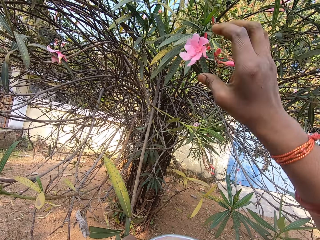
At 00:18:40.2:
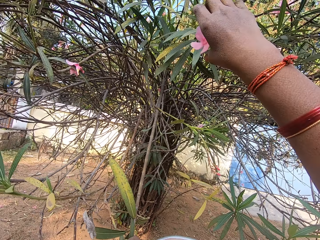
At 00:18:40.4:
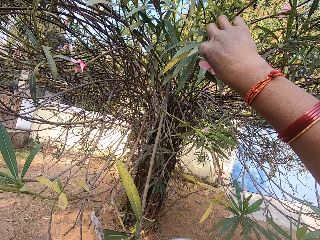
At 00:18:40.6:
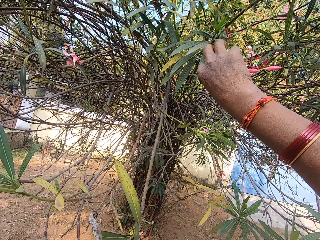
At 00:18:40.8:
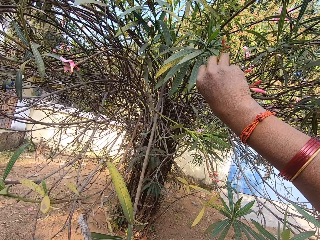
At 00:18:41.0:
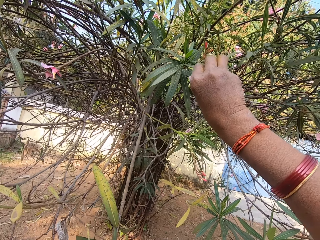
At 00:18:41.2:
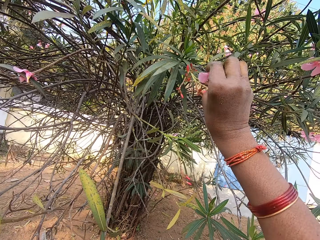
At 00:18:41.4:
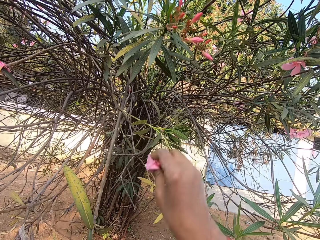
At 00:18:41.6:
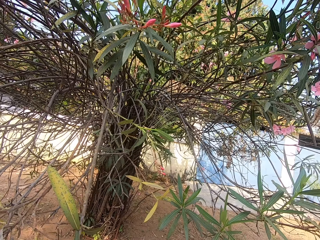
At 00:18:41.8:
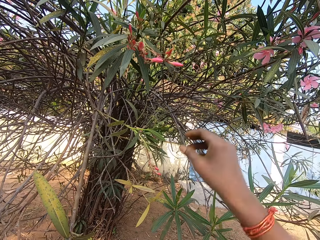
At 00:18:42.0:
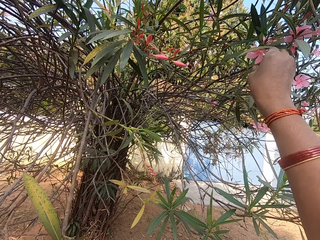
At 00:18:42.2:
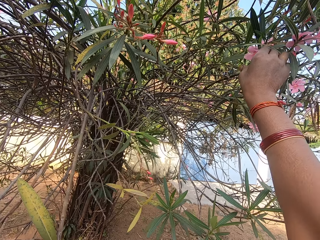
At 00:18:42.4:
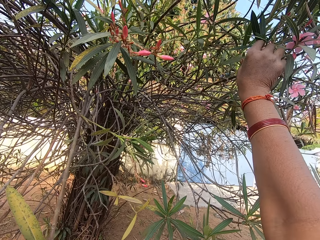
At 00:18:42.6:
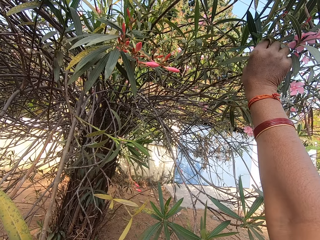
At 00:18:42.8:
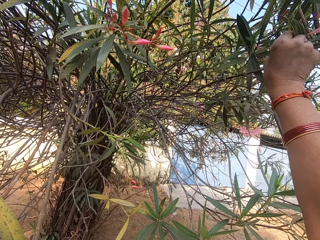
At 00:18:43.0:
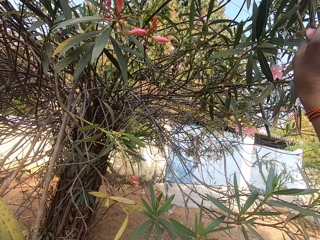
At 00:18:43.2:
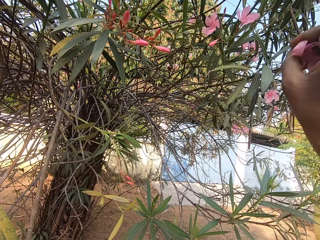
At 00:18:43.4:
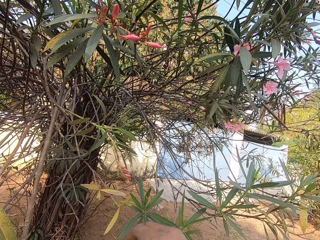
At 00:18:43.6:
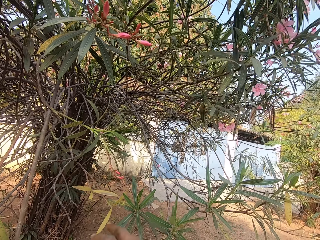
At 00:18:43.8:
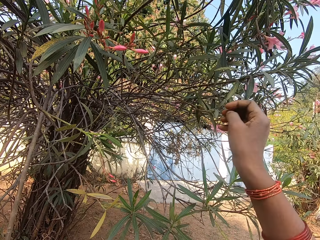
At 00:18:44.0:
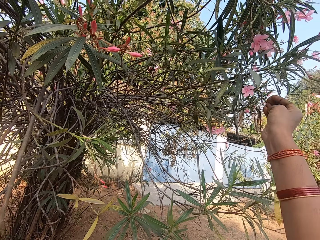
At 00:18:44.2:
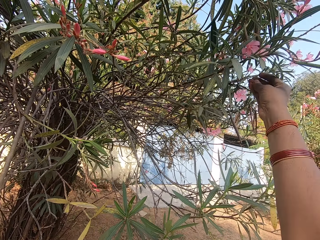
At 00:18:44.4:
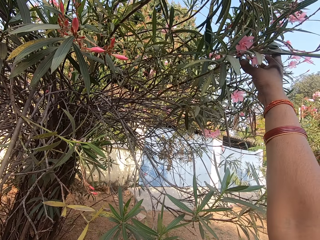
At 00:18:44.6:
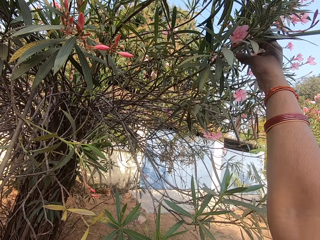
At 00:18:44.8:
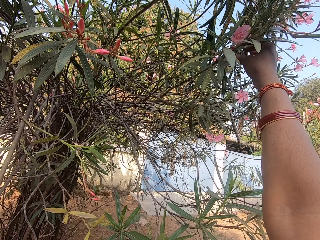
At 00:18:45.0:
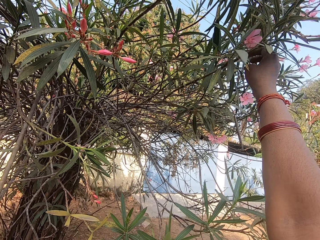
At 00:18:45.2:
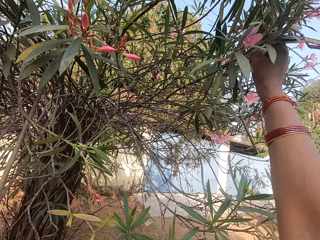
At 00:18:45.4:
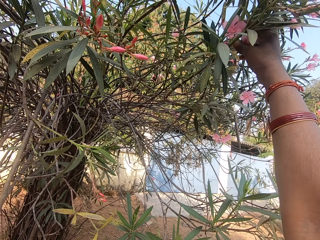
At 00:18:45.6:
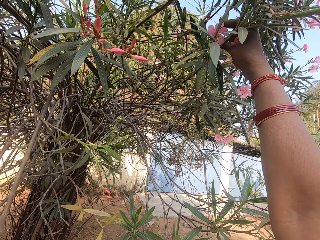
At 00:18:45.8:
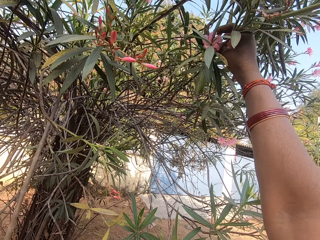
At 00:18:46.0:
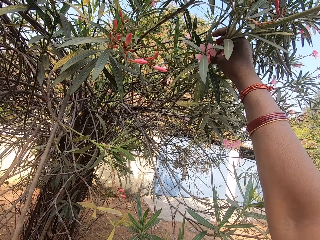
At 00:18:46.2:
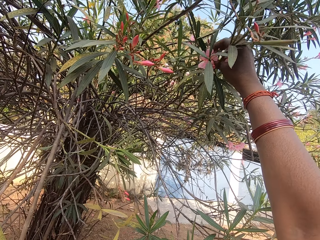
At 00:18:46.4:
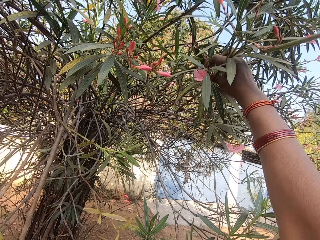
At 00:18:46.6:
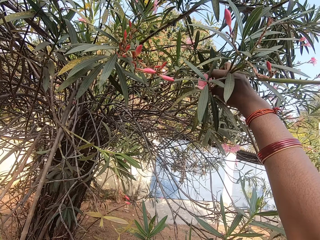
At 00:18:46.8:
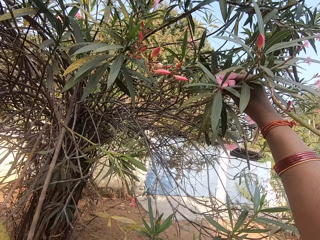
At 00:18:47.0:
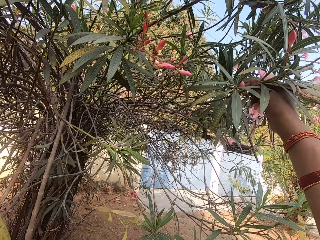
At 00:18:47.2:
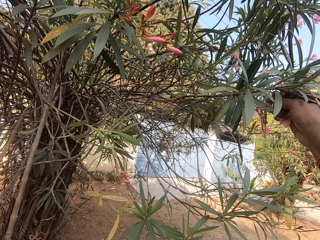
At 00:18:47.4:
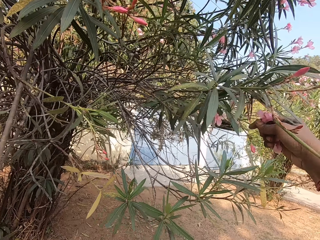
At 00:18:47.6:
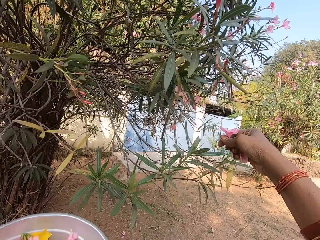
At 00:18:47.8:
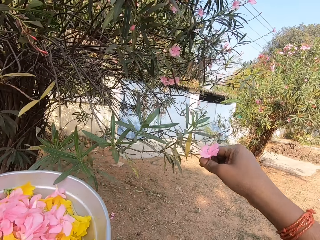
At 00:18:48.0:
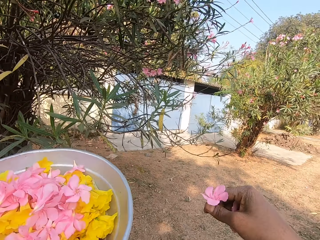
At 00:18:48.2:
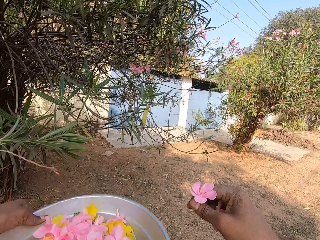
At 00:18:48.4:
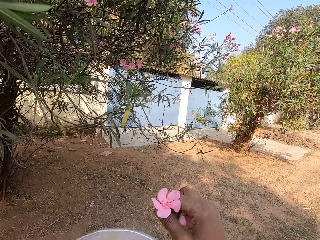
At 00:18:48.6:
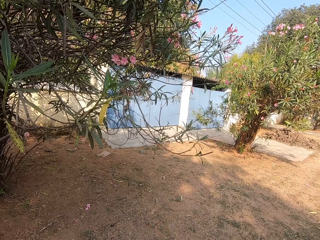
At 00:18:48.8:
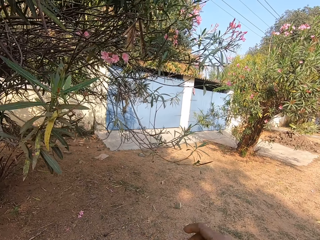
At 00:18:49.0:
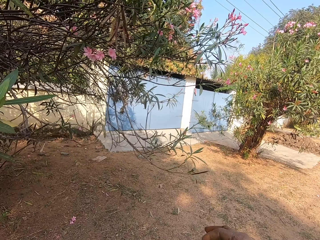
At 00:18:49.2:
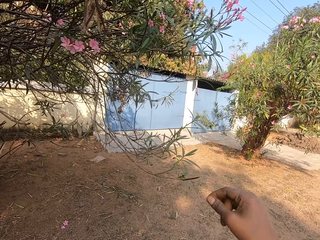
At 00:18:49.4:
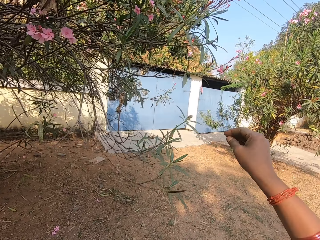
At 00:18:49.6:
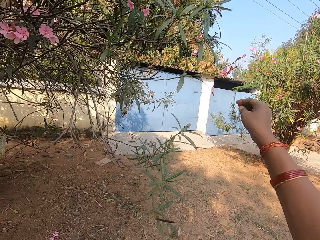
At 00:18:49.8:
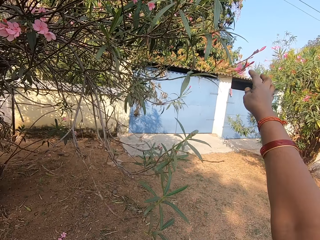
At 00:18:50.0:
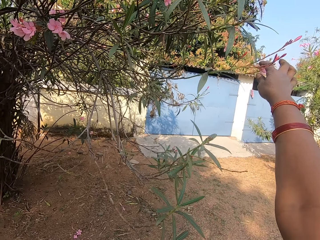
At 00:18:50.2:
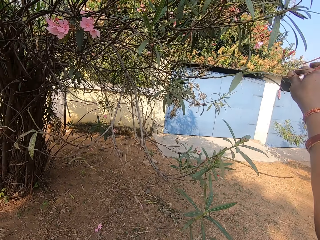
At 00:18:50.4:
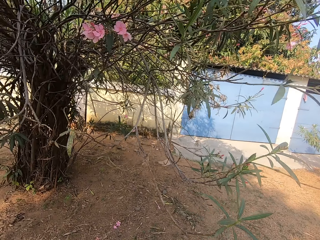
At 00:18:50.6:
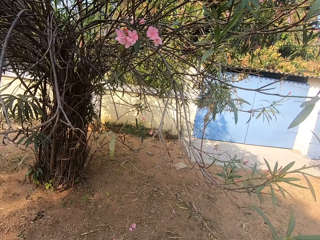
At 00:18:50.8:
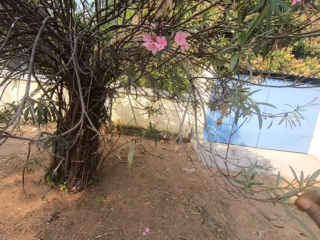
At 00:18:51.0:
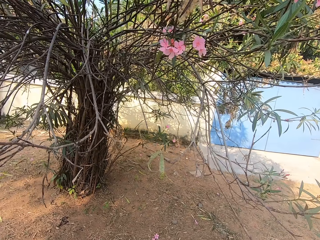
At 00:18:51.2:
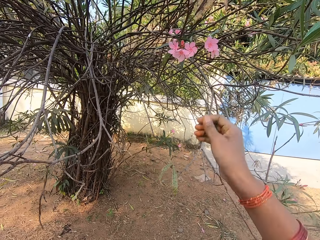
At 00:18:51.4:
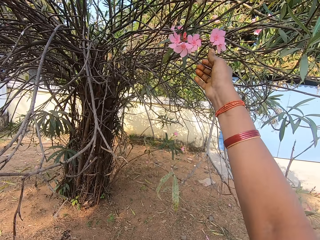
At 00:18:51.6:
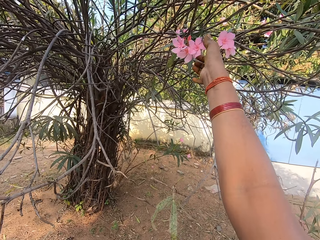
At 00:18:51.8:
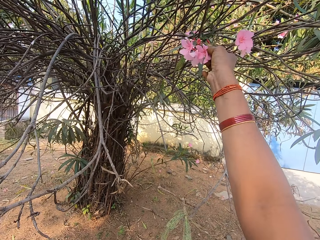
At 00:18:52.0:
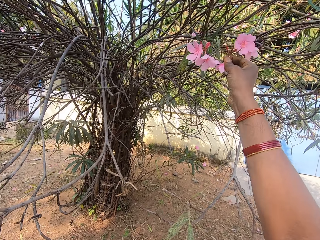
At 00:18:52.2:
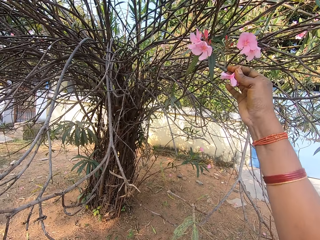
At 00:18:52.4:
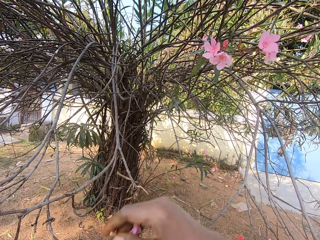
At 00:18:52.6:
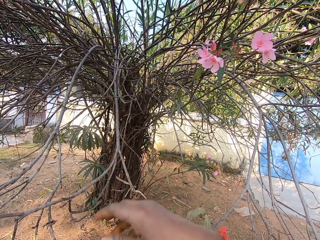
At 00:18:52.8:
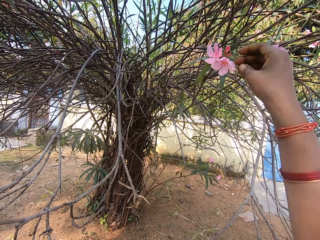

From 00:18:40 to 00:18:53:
The camera wearer puts the flowers in a dish or bowl with the right hand. They pick flowers on the plant with the right hand. They put the flowers in the bowl. They pluck the flowers. They put the flowers in the dish with the right hand. They walk around. They pick flowers on the plant with the right hand.

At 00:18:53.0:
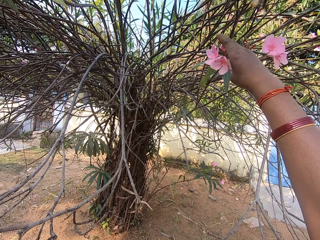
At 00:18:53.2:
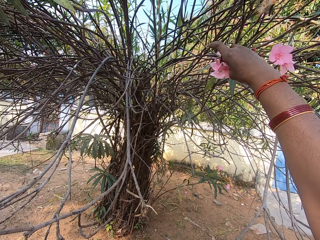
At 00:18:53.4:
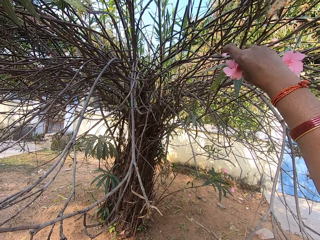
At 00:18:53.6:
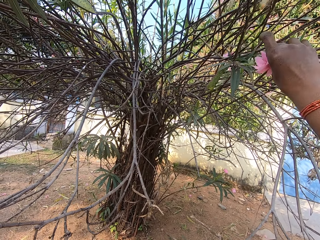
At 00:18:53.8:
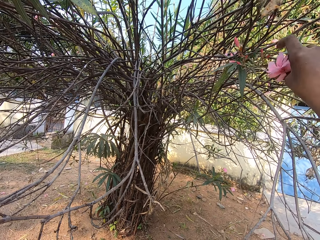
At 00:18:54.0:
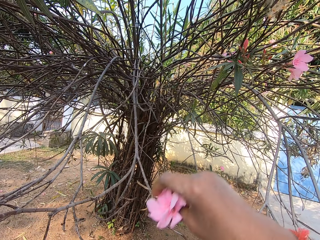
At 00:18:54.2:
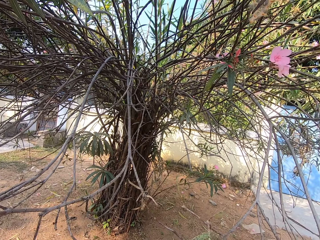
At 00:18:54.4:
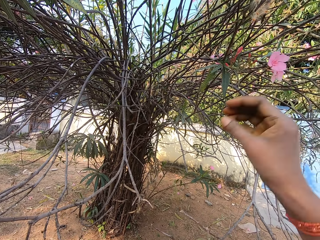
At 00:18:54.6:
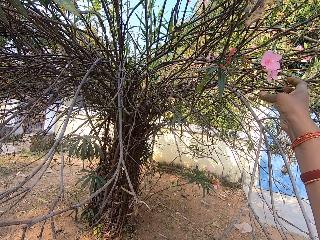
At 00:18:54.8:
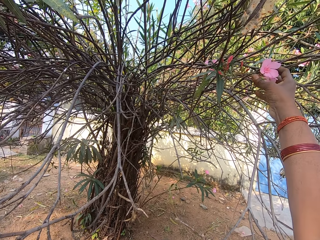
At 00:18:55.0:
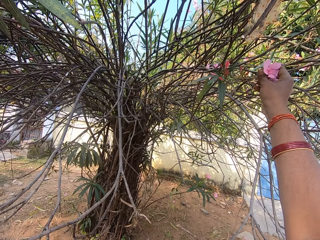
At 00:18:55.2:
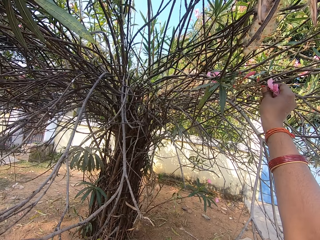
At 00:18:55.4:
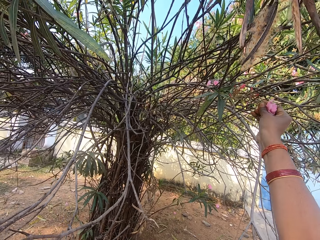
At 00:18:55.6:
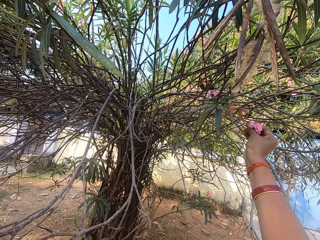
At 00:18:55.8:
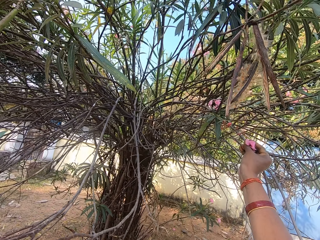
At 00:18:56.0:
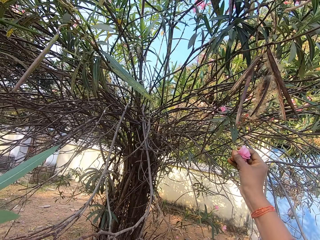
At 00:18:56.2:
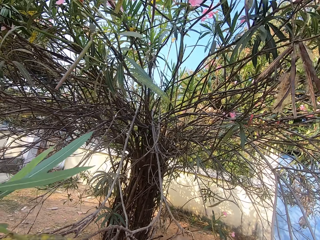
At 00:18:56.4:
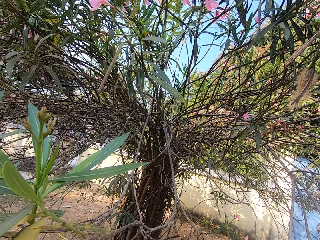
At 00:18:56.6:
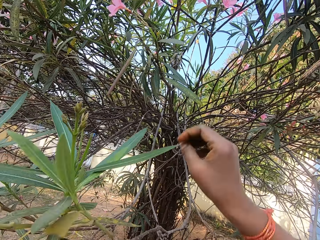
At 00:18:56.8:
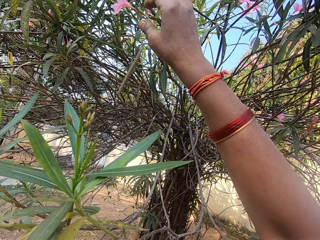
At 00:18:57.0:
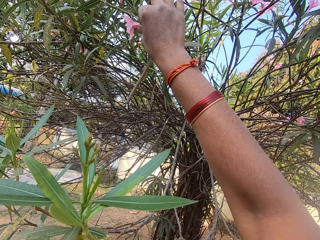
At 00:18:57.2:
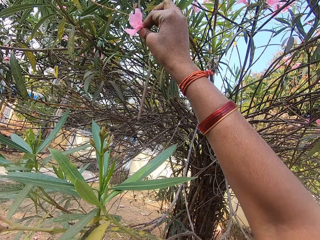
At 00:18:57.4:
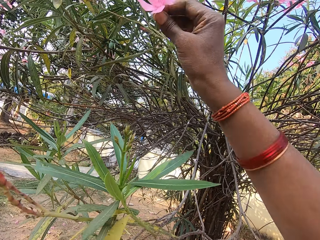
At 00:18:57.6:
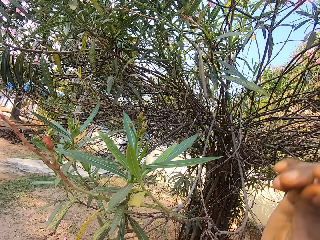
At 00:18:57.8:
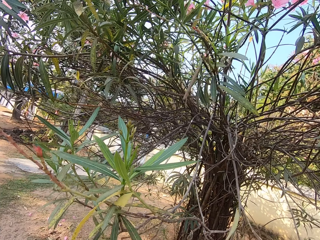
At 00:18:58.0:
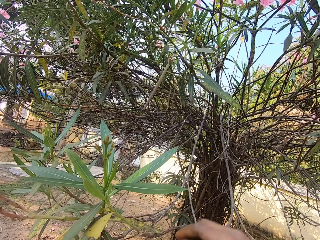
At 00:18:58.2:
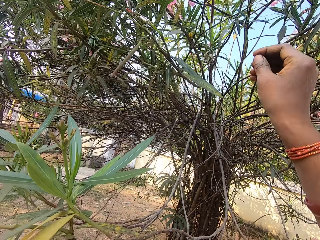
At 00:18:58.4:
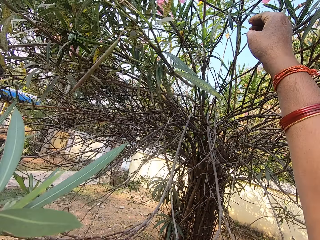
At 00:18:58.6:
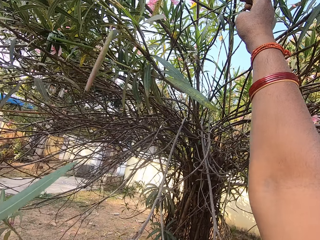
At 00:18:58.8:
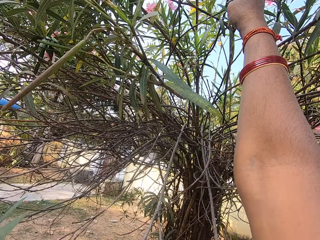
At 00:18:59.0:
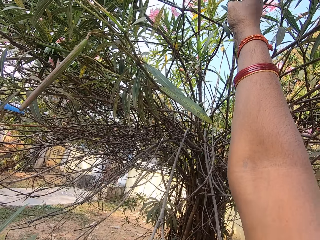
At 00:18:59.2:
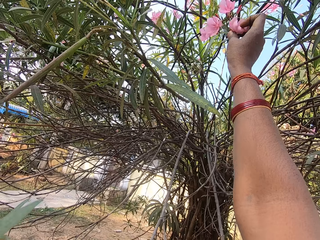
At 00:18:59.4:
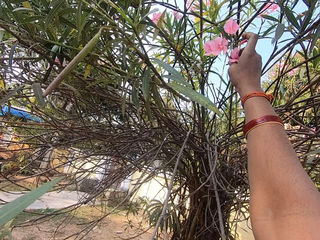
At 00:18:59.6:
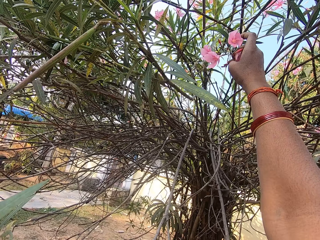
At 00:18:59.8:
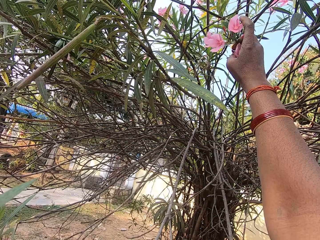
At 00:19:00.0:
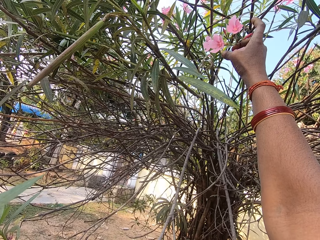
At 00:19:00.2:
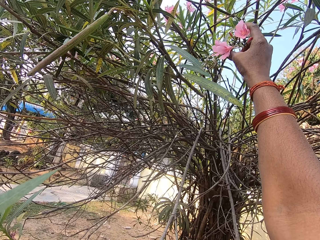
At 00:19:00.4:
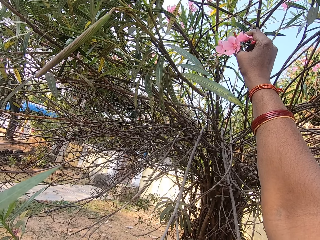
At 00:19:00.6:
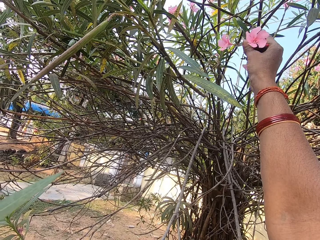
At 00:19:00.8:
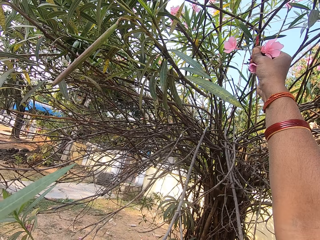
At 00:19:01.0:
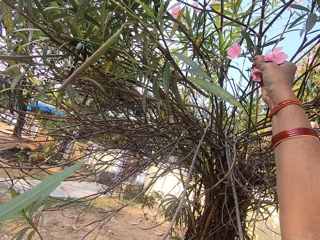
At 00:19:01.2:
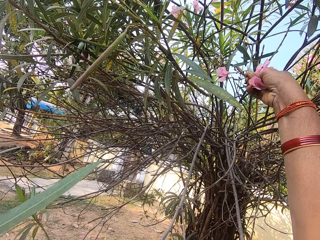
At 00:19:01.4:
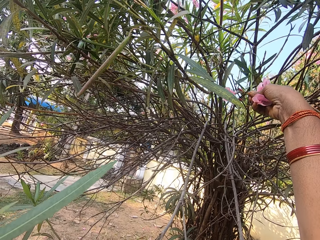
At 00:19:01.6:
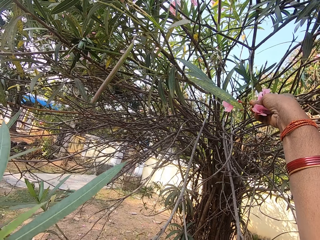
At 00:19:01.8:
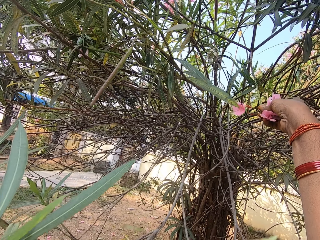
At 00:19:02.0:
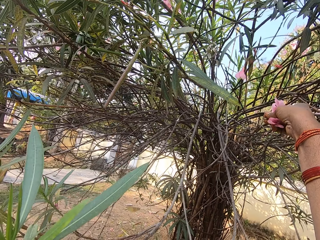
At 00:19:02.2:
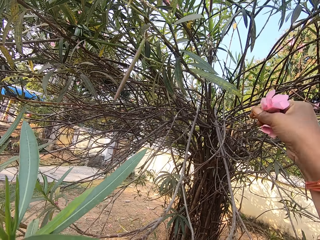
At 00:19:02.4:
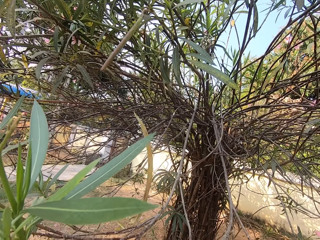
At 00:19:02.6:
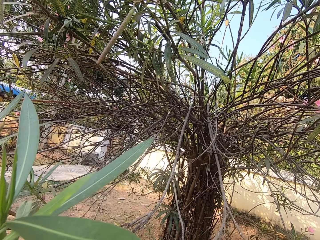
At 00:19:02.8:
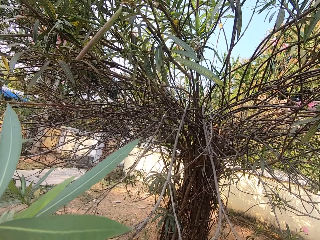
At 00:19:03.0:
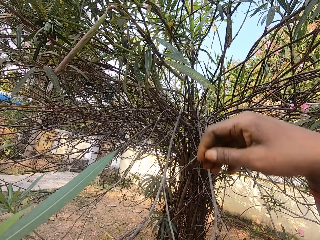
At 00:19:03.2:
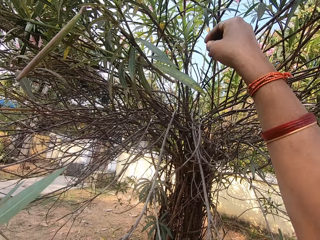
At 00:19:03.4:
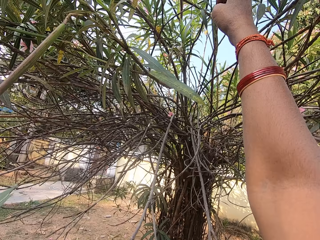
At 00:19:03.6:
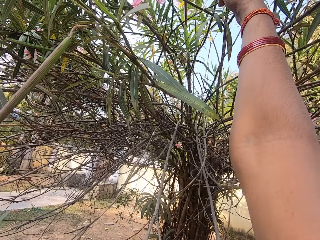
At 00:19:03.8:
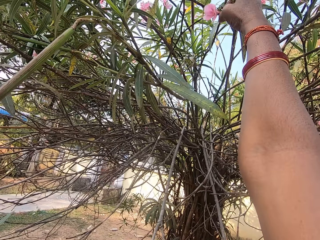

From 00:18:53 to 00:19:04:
The camera wearer puts the flowers in the bowl. They pluck the flowers. They put the flowers in the bowl. They pluck the flowers. They put the flowers in the bowl.
